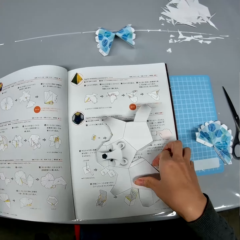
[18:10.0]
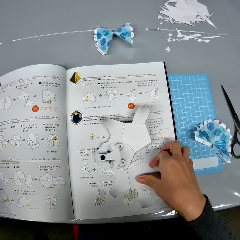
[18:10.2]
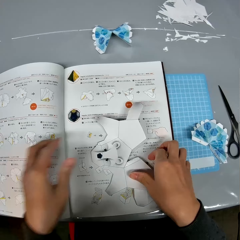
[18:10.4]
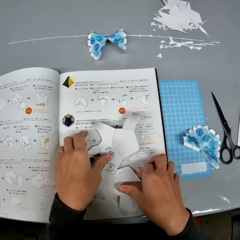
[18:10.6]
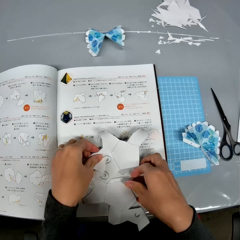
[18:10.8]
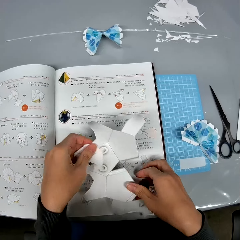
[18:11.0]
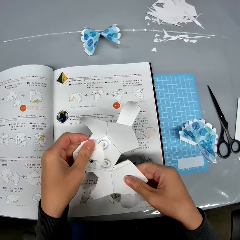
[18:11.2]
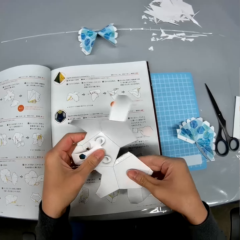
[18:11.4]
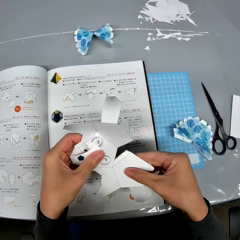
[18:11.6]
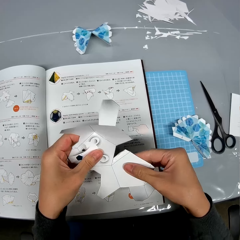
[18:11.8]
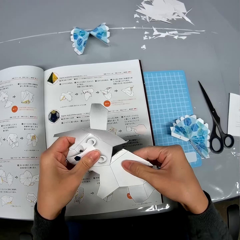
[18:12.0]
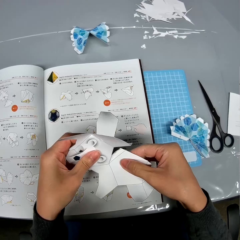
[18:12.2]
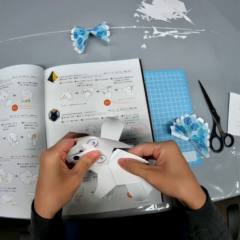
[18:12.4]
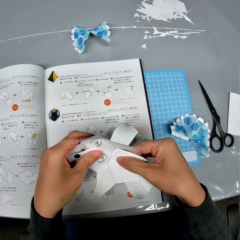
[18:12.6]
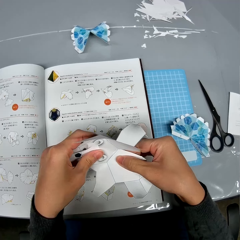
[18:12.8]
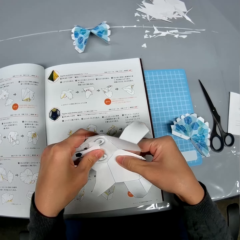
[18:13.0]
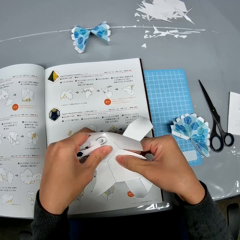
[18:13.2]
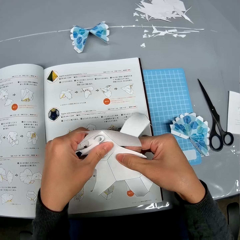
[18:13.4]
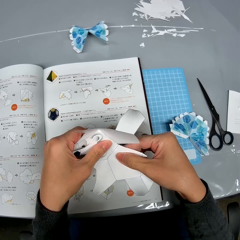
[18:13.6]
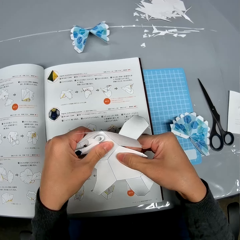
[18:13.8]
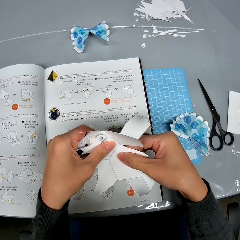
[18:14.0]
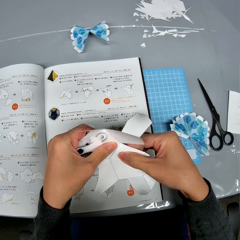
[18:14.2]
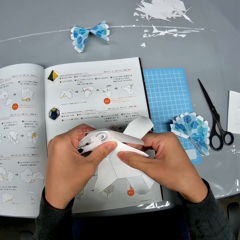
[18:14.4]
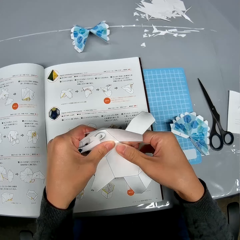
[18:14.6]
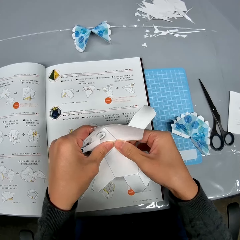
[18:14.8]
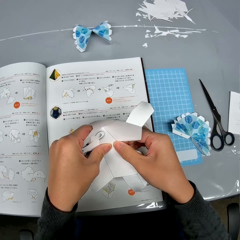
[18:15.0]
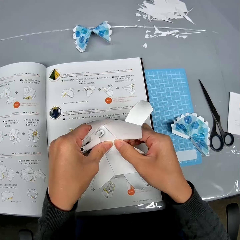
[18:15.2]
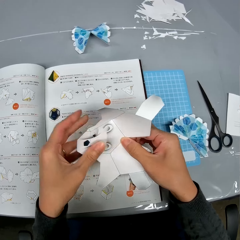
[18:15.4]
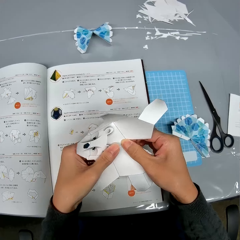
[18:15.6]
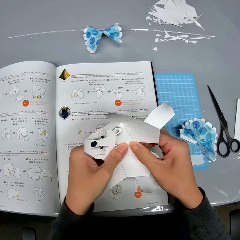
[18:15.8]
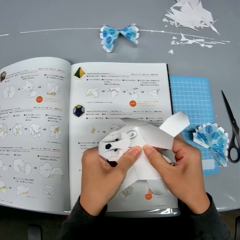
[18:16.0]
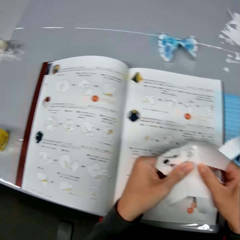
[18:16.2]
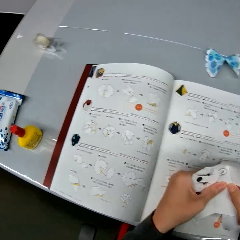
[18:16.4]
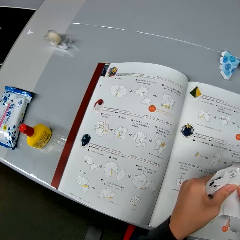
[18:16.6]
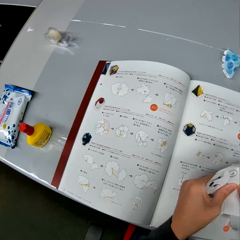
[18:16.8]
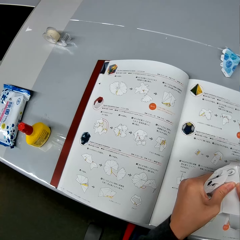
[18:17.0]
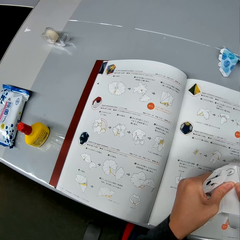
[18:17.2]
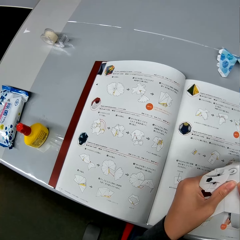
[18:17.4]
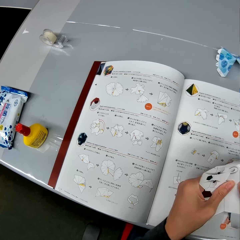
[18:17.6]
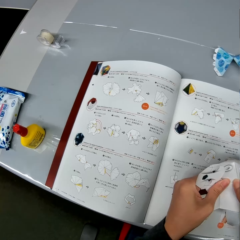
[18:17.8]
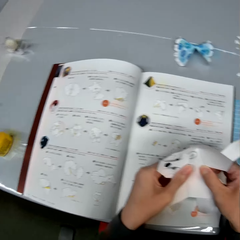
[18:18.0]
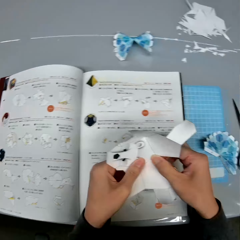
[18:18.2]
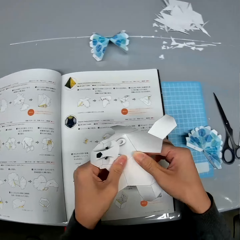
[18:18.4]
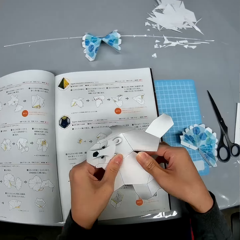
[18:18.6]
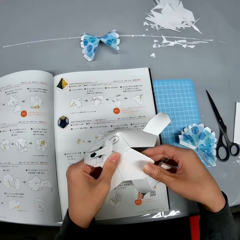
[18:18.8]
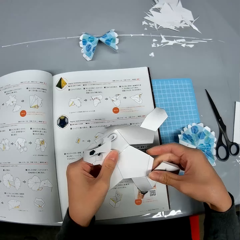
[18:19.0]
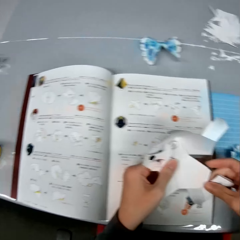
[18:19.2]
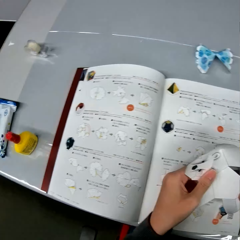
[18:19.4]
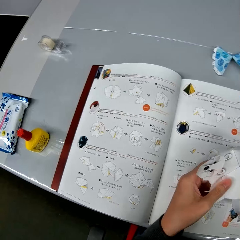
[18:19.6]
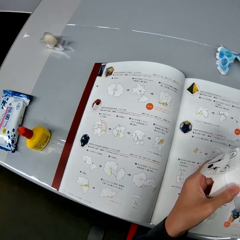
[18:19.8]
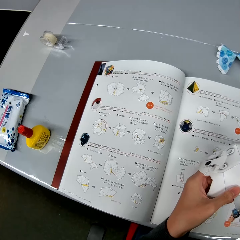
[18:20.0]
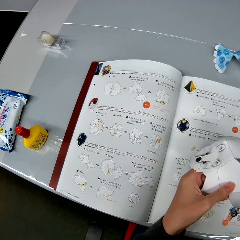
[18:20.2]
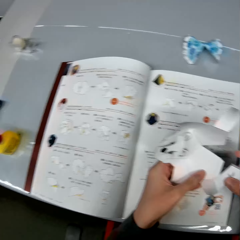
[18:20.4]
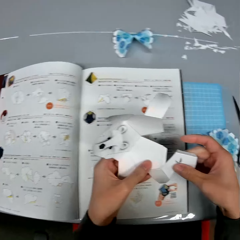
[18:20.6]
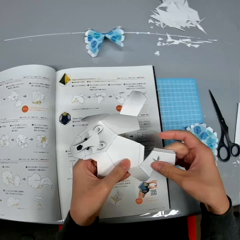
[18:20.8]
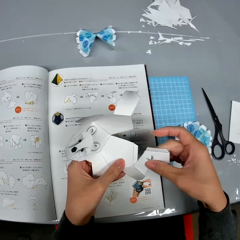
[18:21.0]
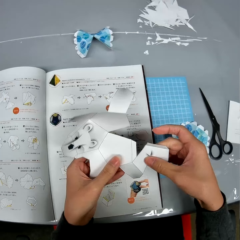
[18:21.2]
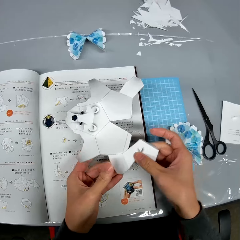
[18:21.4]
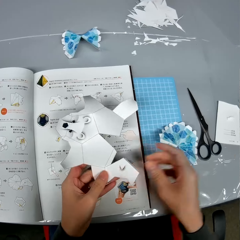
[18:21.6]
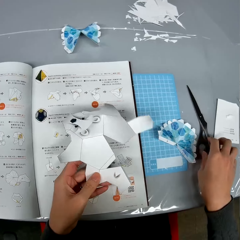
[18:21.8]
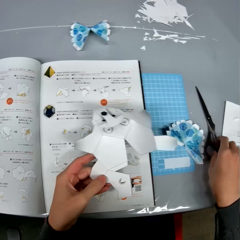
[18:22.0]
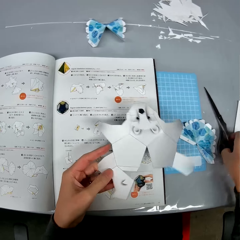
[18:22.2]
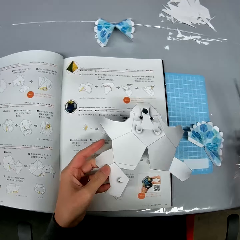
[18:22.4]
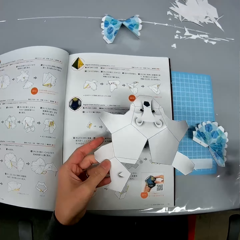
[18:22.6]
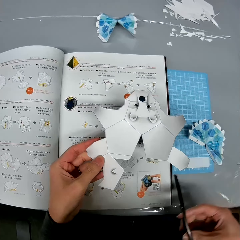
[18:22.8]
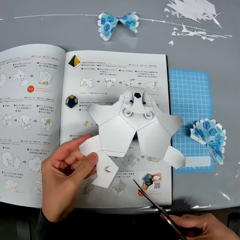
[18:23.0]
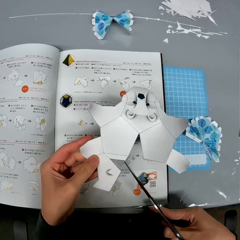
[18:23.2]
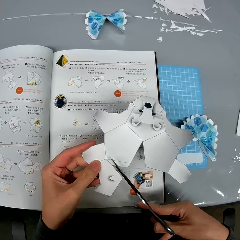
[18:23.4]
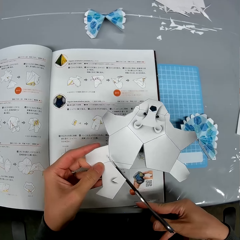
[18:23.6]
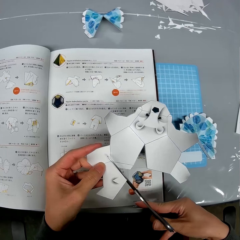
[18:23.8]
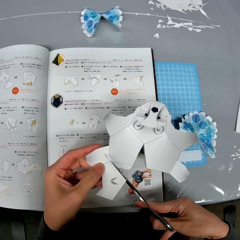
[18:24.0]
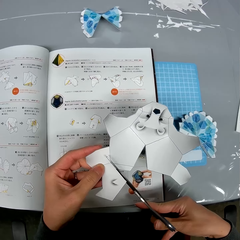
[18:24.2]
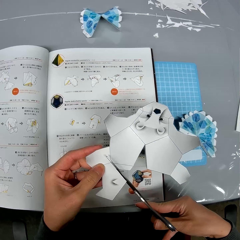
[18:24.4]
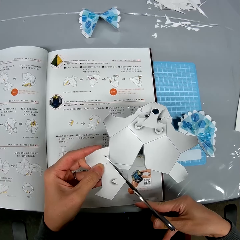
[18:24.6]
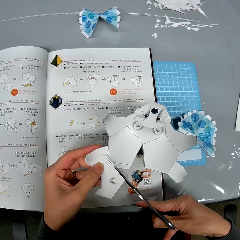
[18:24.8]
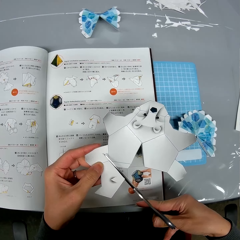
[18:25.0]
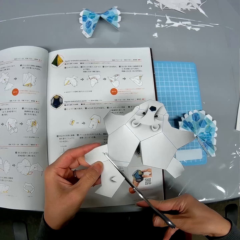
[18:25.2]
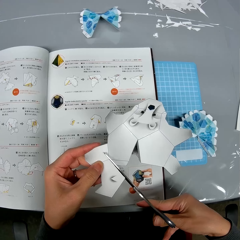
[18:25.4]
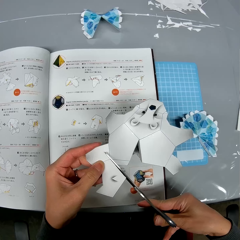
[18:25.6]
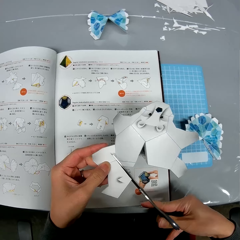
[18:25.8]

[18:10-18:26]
The camera wearer drops the glue container on the table. They add the glue to a part of the bat-like paper design or paper craft. They pick the paper craft. They glue two parts of the bat-like paper design together. They make the paper craft. They look around. They look at the instruction booklet. They craft a piece of paper. They look at the instruction booklet. They turn the paper. They pick a pair of scissors from the table. They cut a part of the bat-like paper design with the scissors.

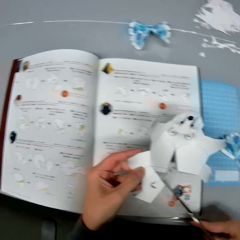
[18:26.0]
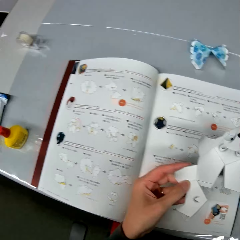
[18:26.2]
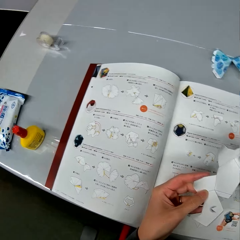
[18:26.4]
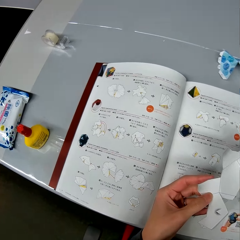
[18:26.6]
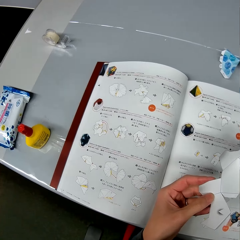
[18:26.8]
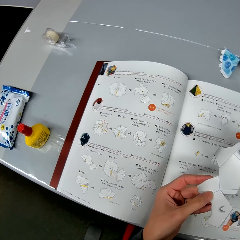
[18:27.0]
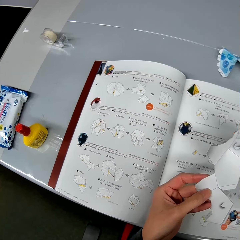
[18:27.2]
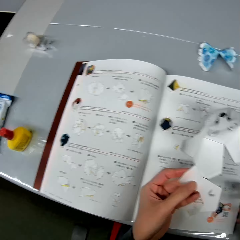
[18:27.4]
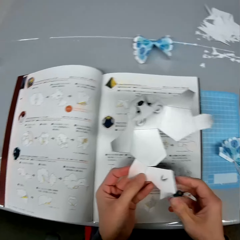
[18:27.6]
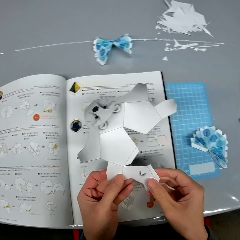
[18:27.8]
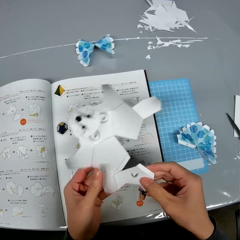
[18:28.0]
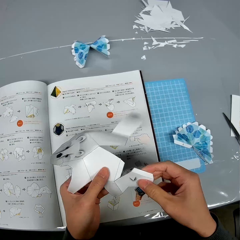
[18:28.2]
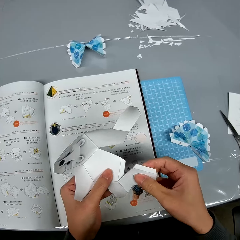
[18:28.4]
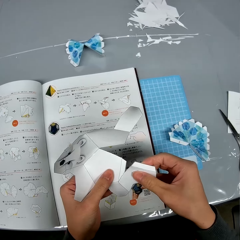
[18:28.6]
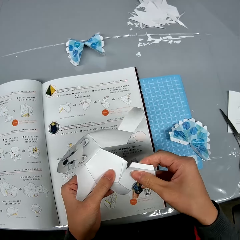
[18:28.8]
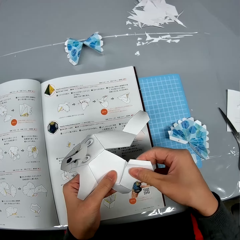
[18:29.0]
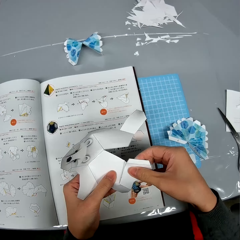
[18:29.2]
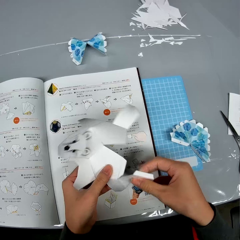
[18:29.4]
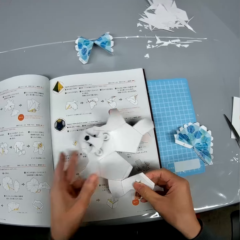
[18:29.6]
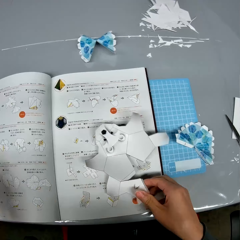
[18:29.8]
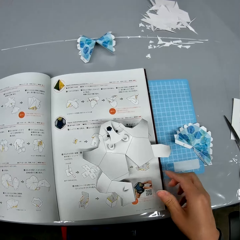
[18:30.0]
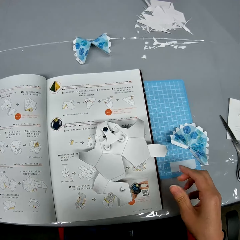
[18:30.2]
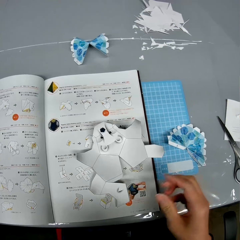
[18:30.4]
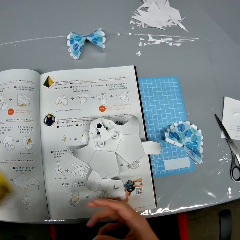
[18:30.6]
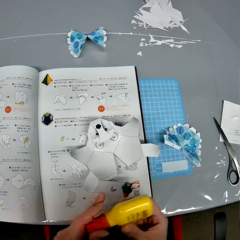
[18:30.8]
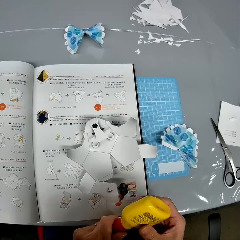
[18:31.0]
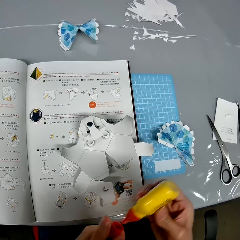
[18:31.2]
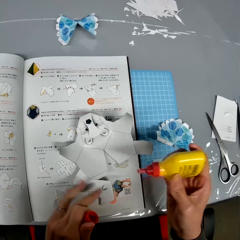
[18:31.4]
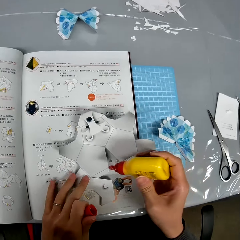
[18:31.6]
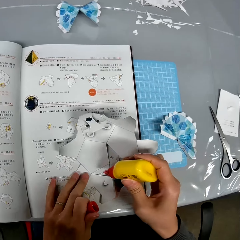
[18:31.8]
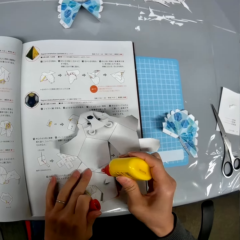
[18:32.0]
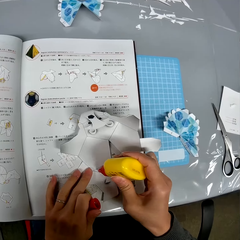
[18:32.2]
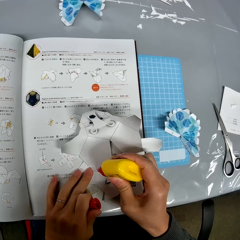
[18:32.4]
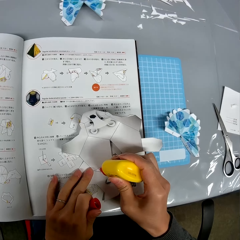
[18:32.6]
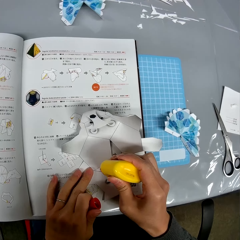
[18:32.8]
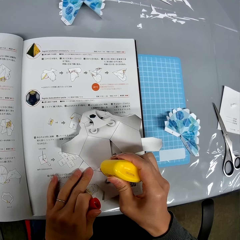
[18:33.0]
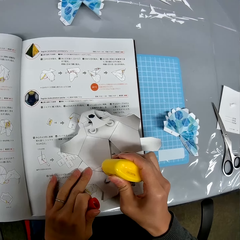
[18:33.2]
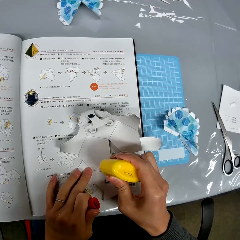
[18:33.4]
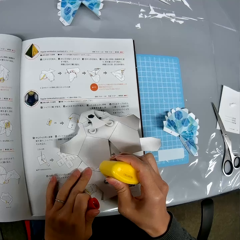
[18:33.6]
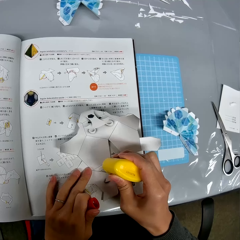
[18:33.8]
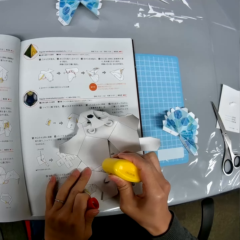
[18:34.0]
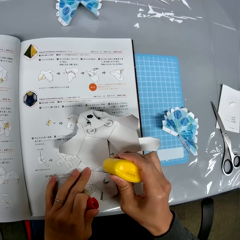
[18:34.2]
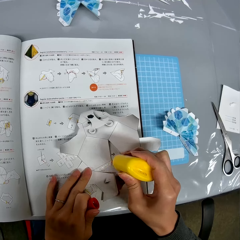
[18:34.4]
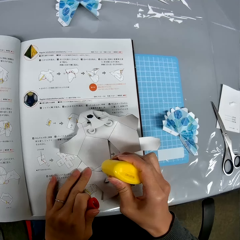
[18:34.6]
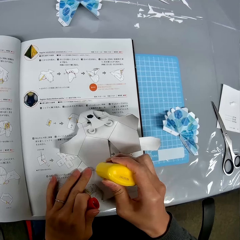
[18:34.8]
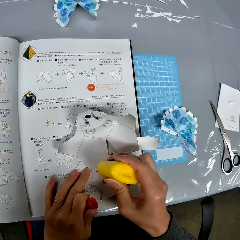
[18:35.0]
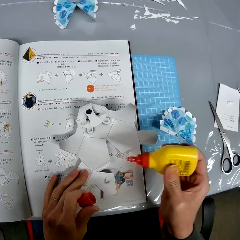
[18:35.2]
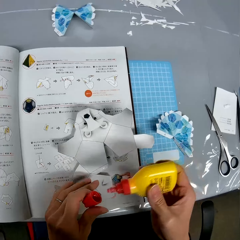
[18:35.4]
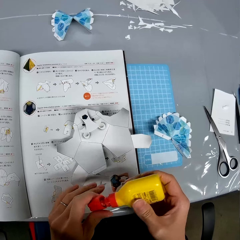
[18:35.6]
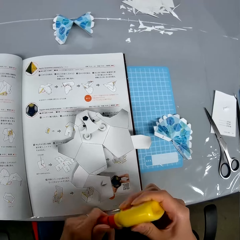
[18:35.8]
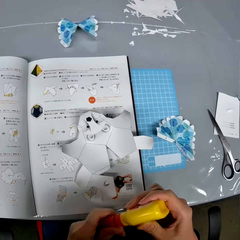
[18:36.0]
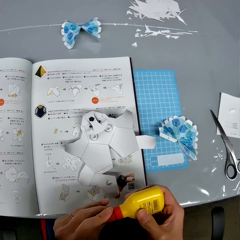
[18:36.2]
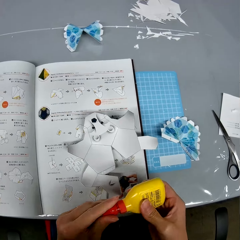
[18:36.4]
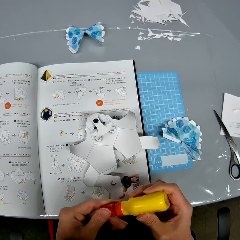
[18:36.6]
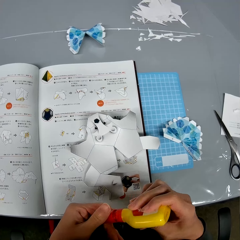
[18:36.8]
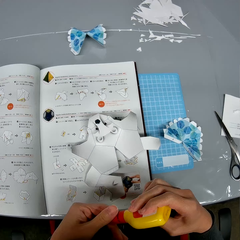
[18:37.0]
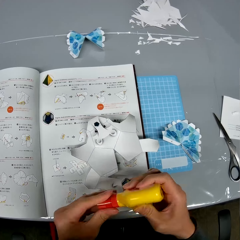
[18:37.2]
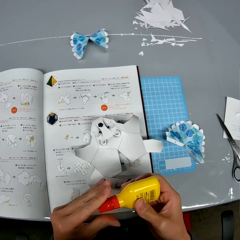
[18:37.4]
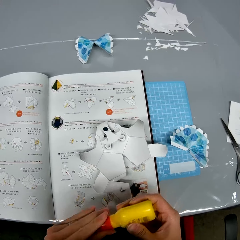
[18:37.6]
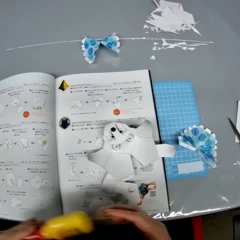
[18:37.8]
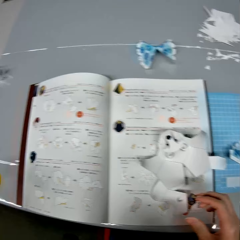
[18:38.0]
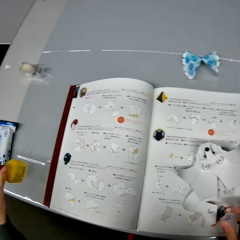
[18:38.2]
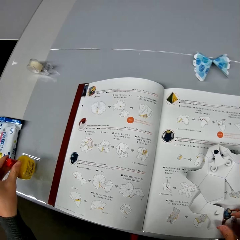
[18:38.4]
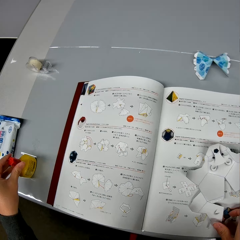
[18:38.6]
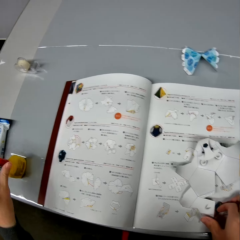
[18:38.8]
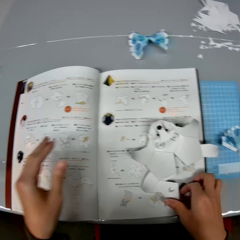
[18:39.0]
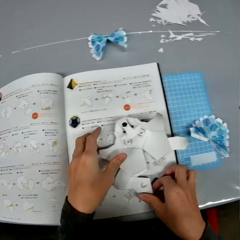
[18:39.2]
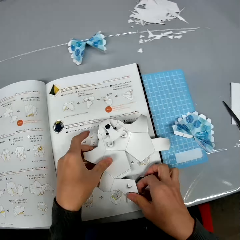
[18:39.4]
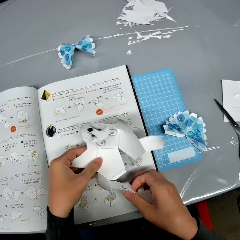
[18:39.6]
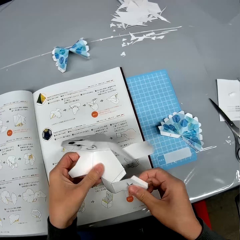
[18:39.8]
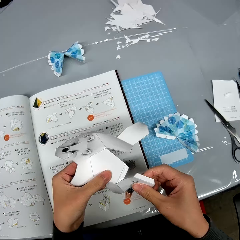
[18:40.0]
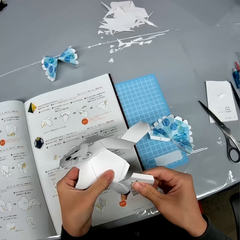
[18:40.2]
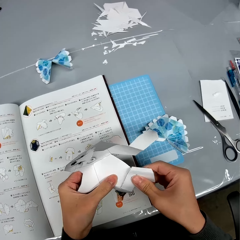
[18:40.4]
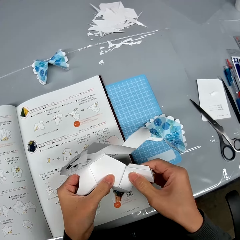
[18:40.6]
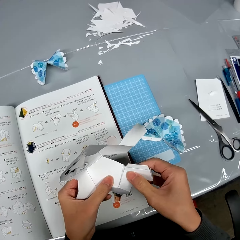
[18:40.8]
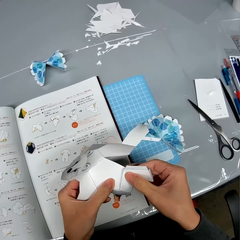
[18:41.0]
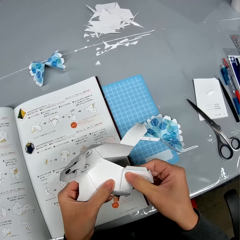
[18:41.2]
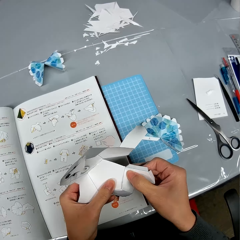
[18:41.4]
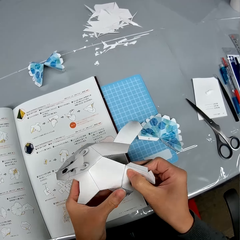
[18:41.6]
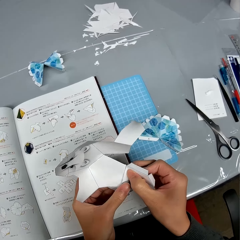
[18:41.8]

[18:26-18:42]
The camera wearer turns around. He holds the bat-like paper design or paper craft with his hands. He looks at the instruction booklet. He crafts a piece of paper. He puts the paper craft on a book. He picks up the glue container from the table. He uncaps the glue container. He adds the glue to a part of the bat-like paper design. He caps the glue container. He drops the glue container on the table. He picks the paper craft from the book. He crafts a piece of paper. He glues some parts of the bat-like paper design together.
